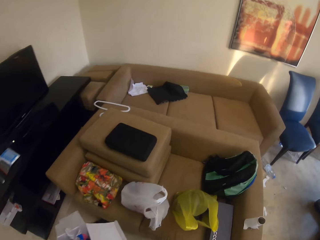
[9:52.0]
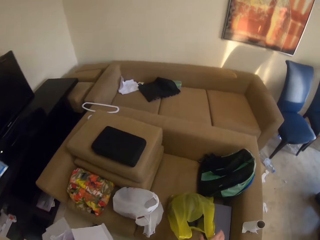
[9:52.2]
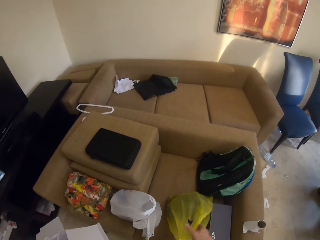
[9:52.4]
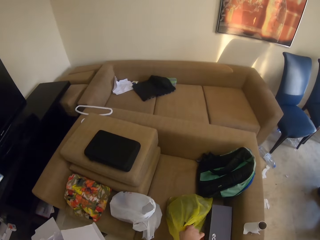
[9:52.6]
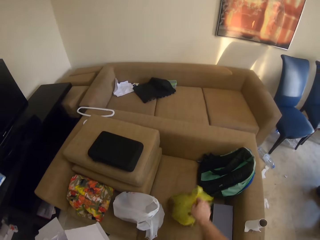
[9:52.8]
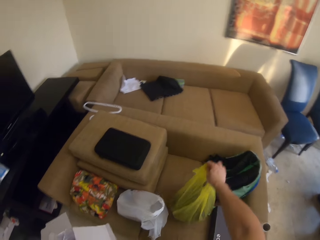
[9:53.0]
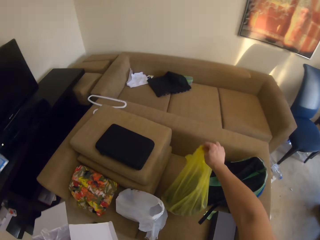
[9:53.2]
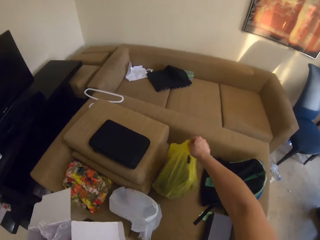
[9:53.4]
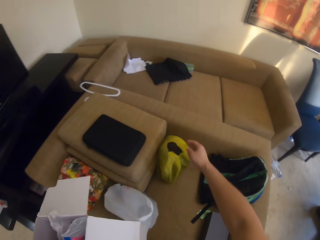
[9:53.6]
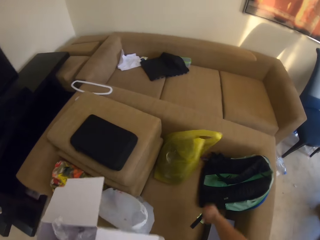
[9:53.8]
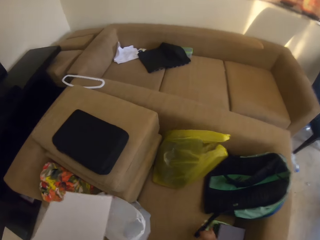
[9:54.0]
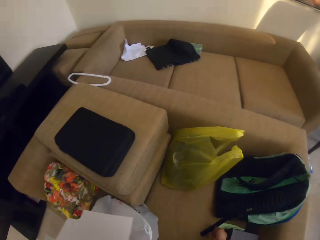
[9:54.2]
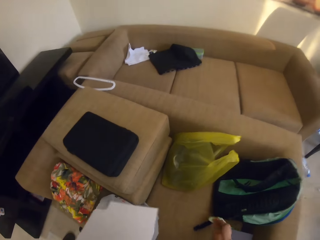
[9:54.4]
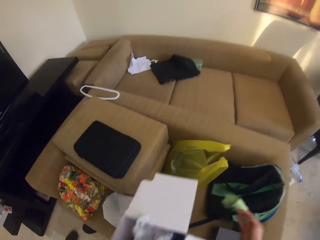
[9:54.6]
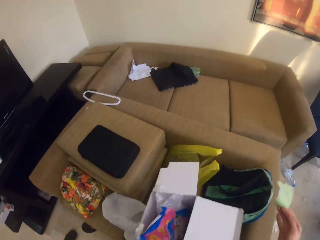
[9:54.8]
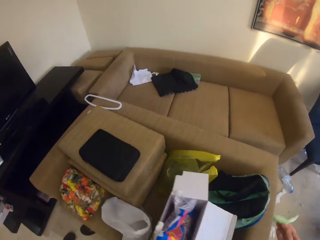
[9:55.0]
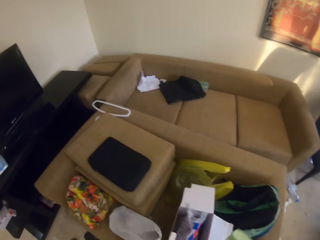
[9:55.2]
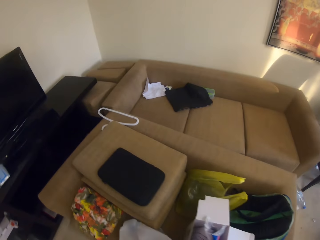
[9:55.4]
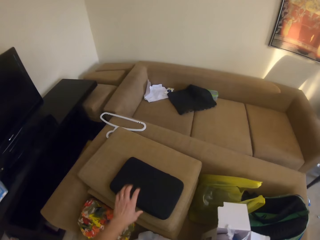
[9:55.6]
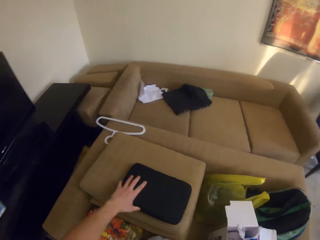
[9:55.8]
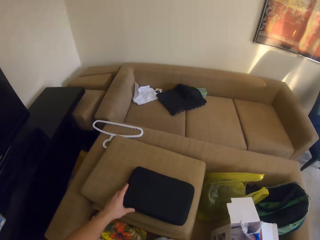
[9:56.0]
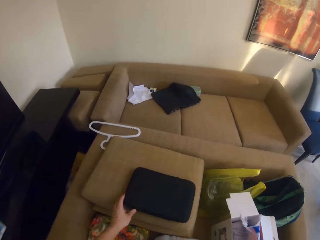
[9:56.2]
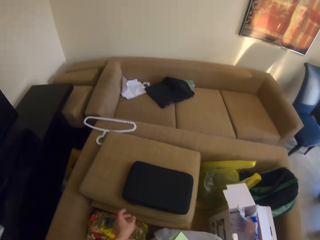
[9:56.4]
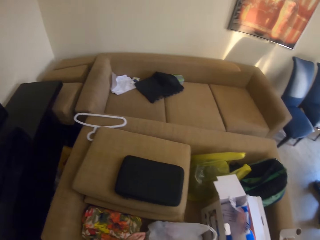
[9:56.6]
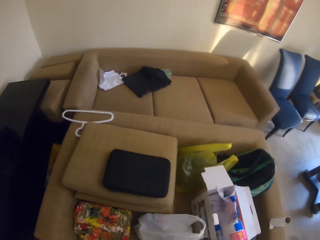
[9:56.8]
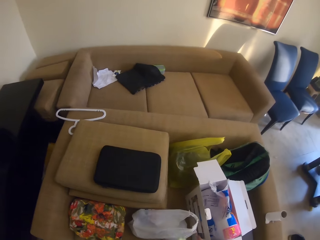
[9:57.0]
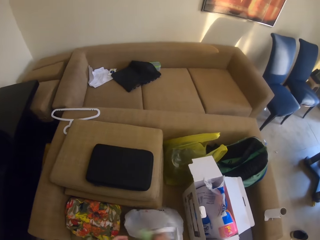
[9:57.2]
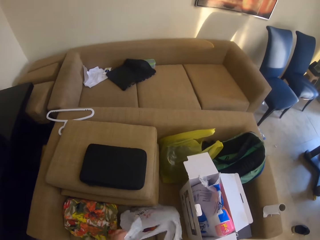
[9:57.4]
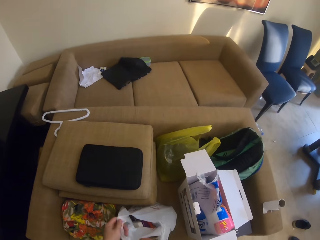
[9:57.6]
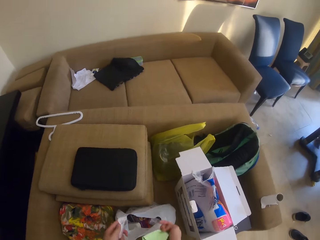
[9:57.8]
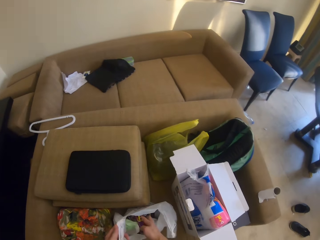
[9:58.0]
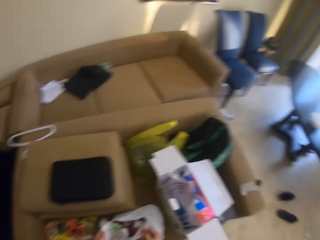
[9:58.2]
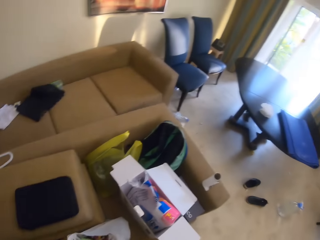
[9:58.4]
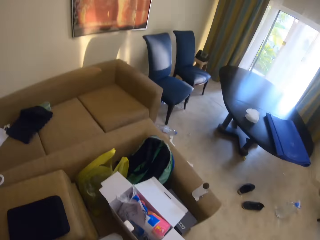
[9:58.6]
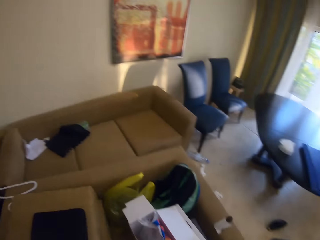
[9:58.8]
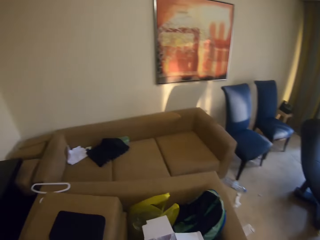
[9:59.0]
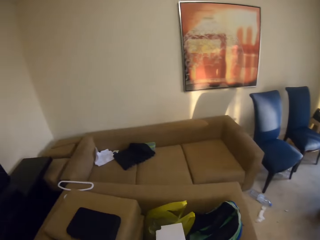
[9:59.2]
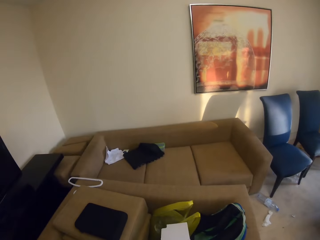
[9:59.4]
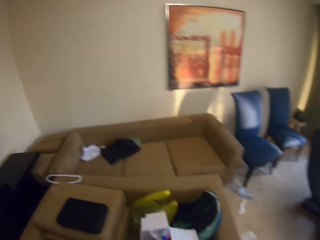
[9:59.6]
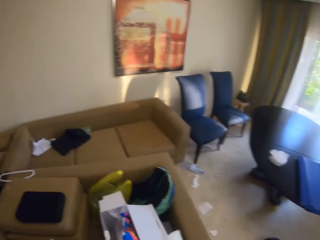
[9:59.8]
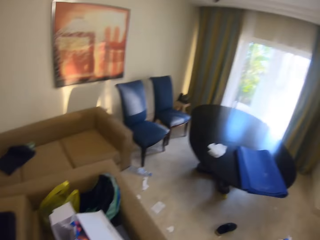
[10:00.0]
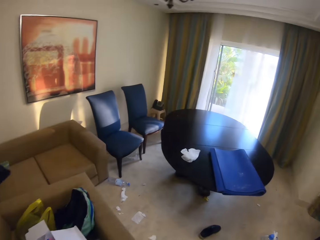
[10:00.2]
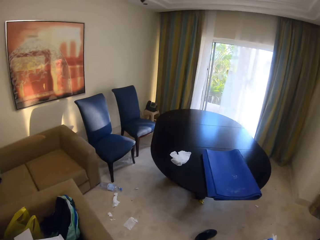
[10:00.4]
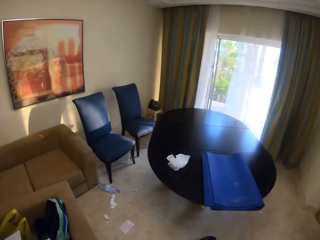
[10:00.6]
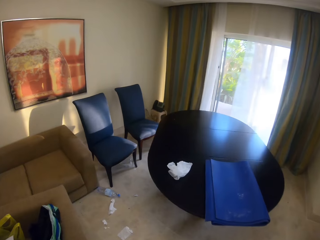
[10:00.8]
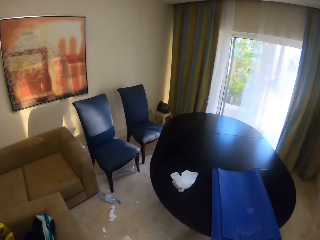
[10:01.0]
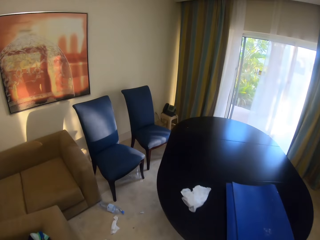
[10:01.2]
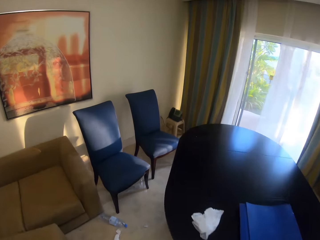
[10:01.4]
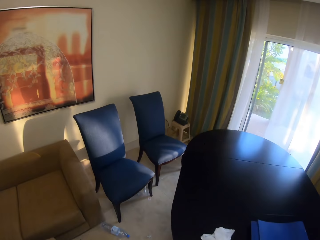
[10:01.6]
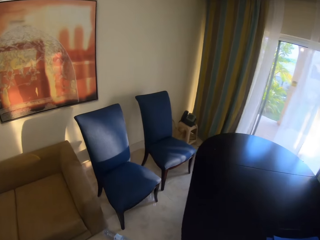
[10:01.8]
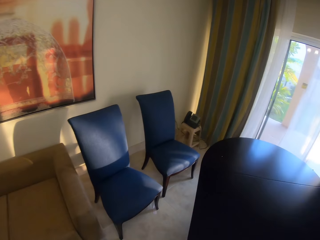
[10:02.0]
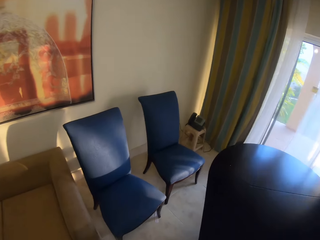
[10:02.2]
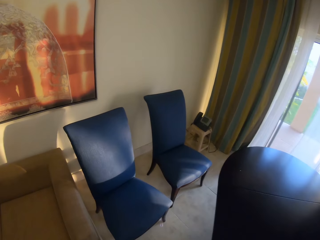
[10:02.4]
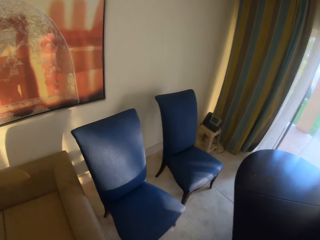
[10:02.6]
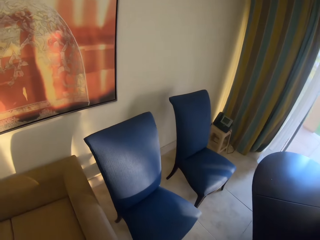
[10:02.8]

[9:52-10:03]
The camera wearer picks up a nylon bag. They place the polythene bags on the couch. They take the polythene on the chair and throw it. They place the box on the couch. They put a polythene bag into the box. They touch the polythene on the ground. They touch a piece of cloth on the chair. They walk in the room. They walk in the room again.

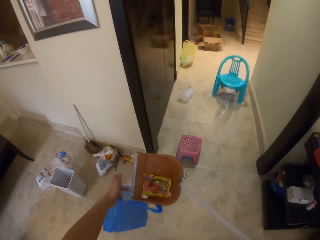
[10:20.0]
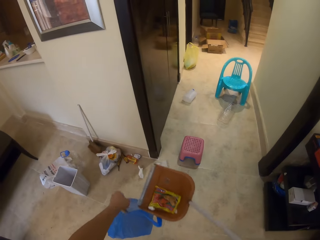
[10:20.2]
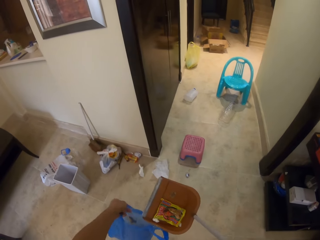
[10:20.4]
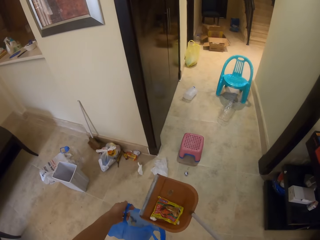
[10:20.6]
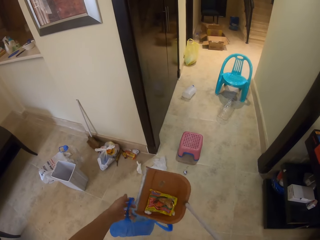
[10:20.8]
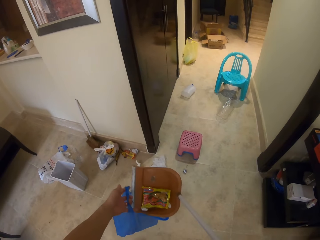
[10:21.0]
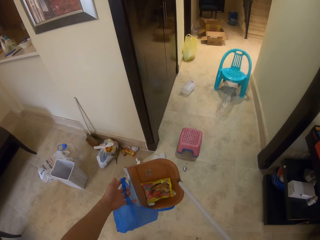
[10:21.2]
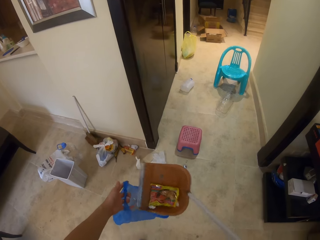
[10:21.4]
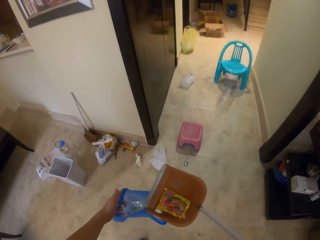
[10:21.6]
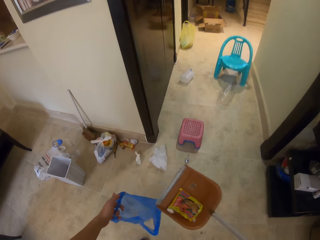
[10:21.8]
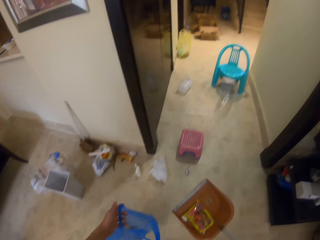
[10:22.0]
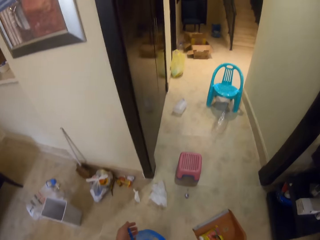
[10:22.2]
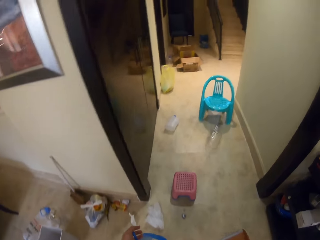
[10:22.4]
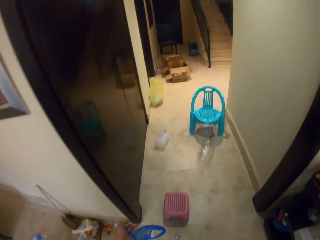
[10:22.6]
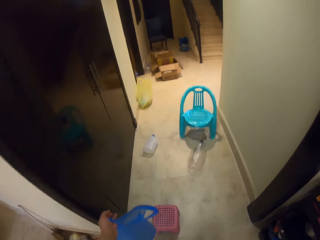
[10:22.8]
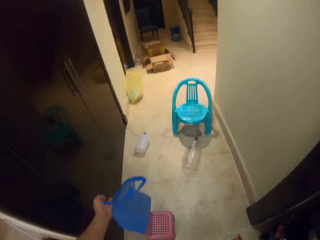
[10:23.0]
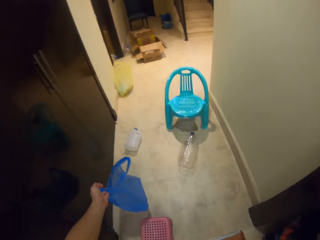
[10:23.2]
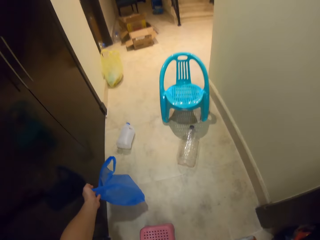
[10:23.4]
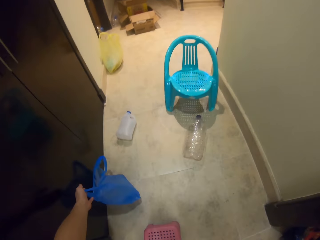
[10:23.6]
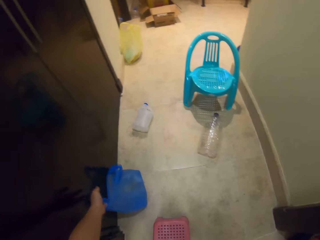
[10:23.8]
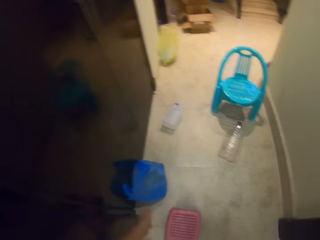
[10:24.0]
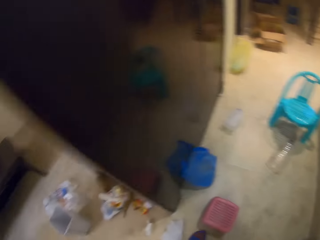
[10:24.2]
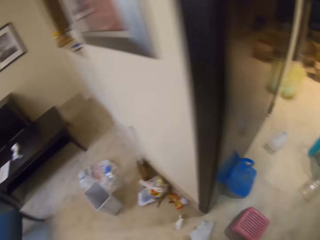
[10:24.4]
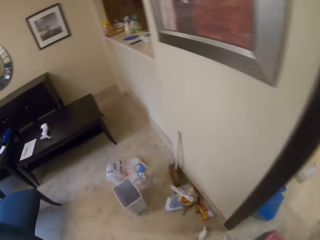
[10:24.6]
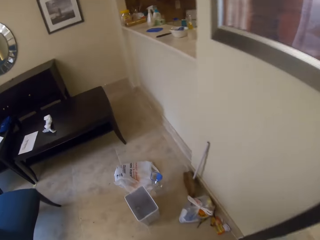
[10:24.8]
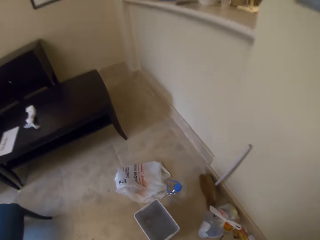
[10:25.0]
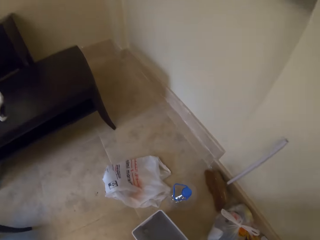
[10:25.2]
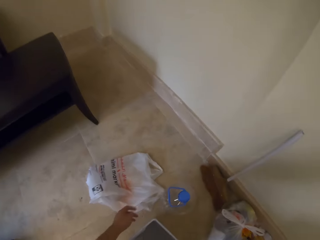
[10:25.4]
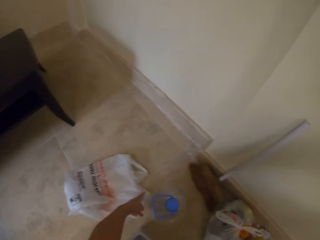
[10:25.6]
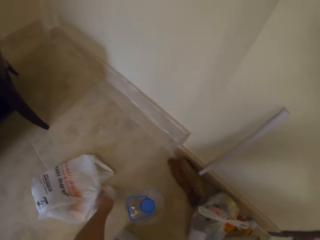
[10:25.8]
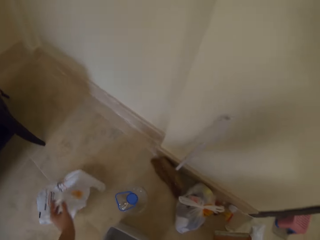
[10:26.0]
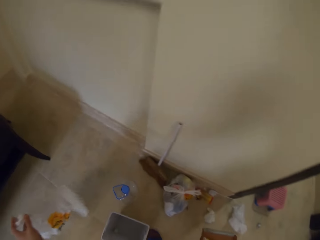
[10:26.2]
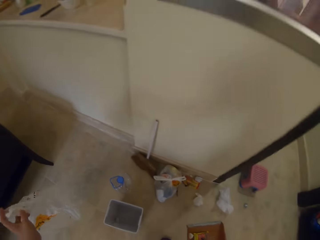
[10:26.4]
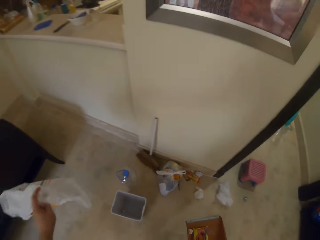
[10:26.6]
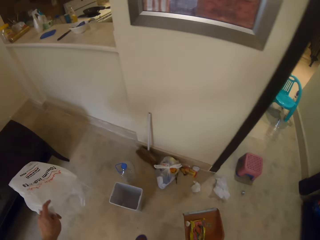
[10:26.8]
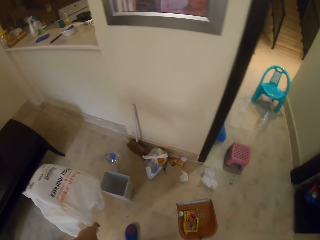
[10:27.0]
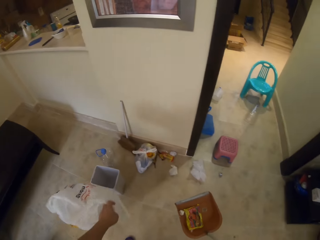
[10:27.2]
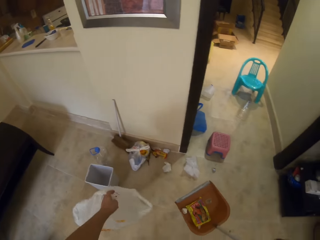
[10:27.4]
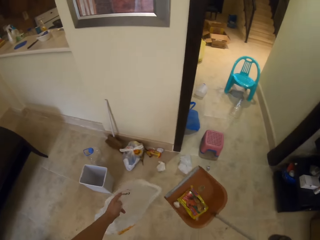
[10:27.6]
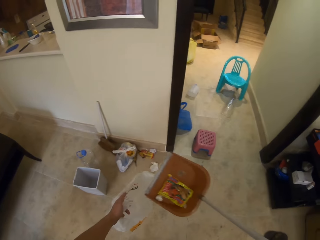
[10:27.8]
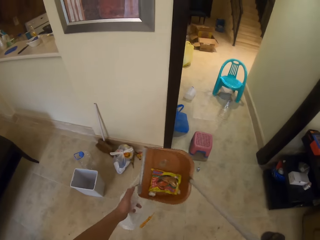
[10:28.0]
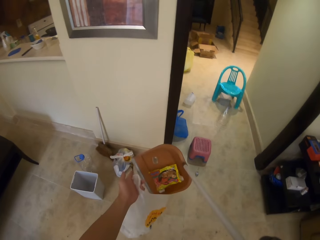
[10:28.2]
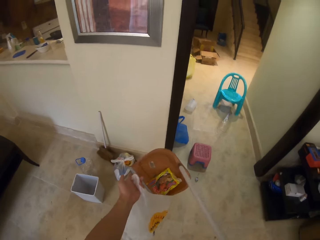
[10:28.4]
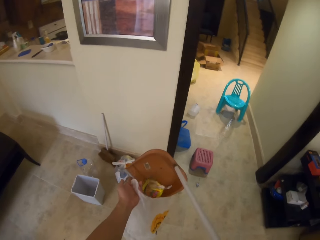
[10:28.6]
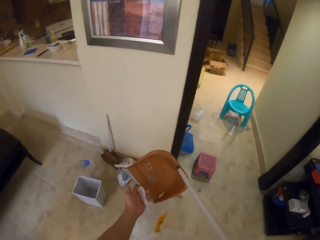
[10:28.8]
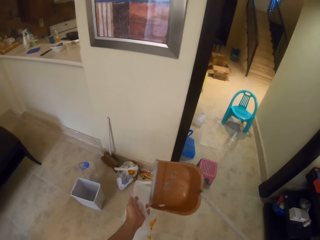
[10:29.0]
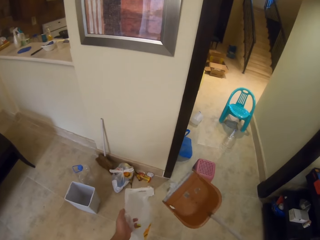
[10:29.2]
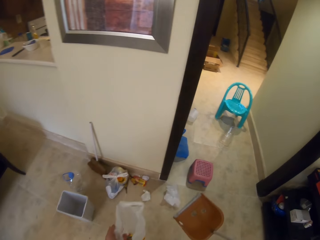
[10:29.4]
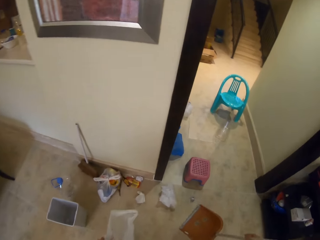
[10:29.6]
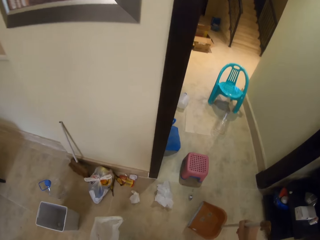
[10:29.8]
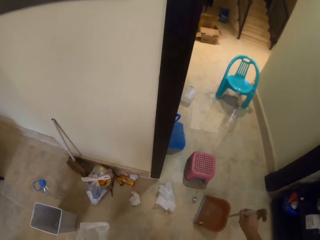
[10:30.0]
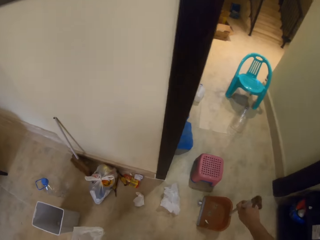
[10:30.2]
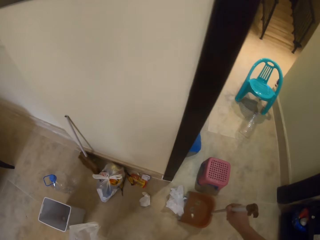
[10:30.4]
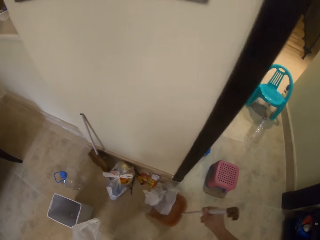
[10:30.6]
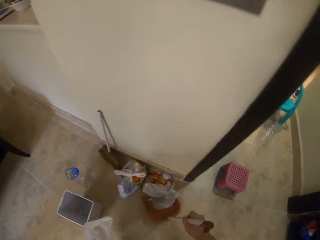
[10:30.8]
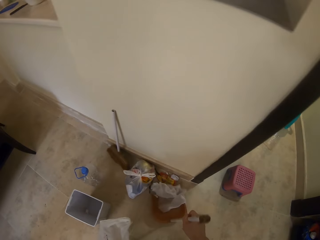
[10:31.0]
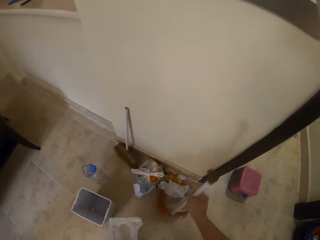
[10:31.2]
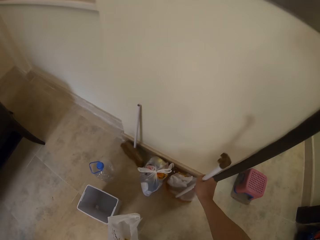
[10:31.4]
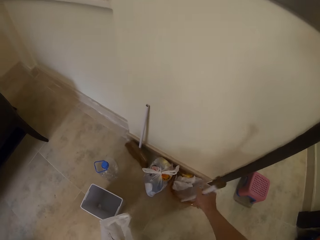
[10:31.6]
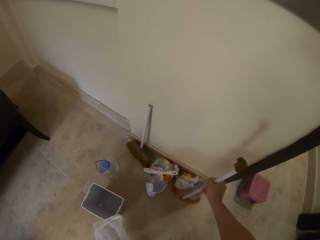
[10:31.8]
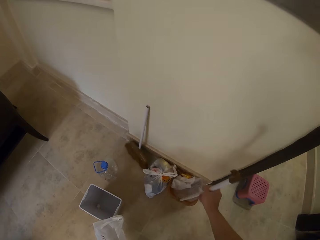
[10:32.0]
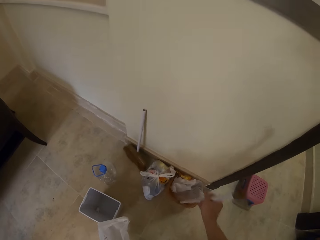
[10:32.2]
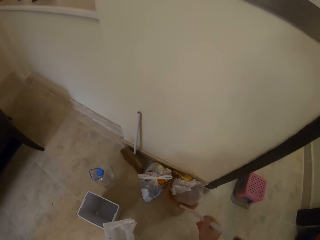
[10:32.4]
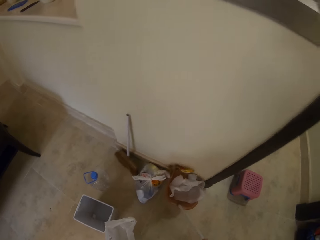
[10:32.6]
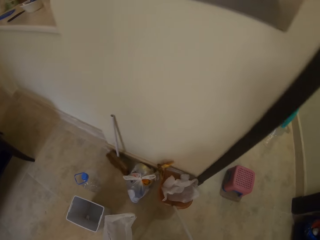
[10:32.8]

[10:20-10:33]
The camera wearer drags a dust pan on the floor. They throw polythene on the floor. They put some litter into a polythene. They place the nylon bag on the floor. They turn left. They pick up the nylon bag on the floor. They walk in the room. They put litter in the nylon bag. They grab some litter on the floor using the dust pan.
